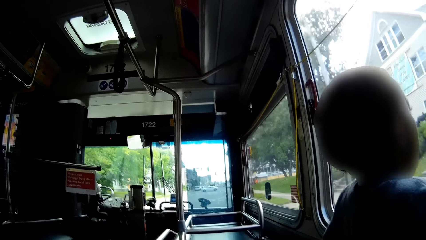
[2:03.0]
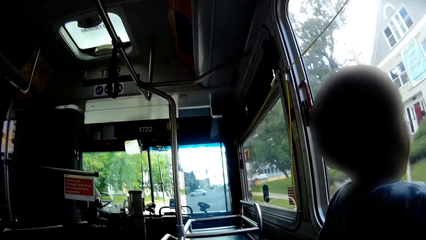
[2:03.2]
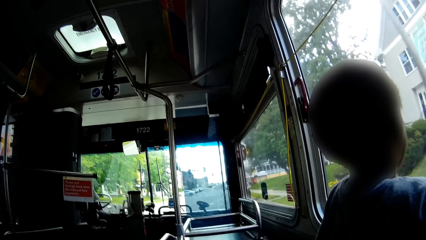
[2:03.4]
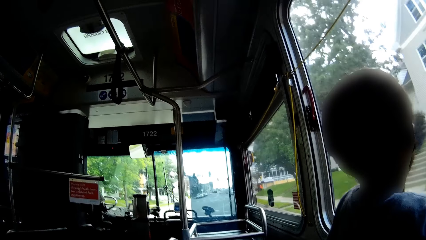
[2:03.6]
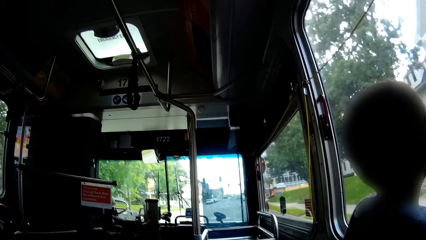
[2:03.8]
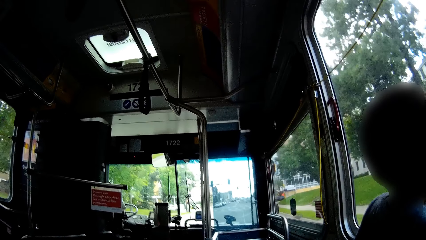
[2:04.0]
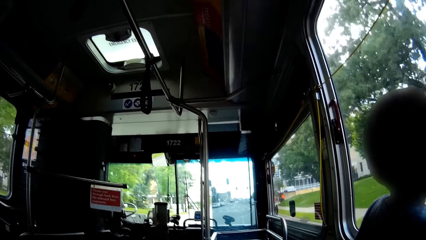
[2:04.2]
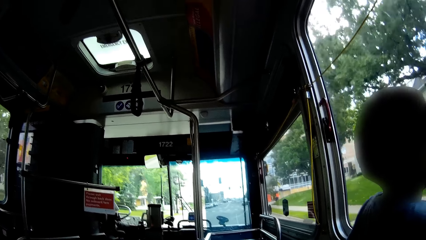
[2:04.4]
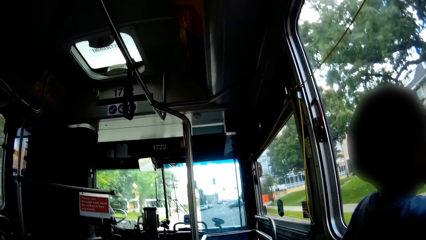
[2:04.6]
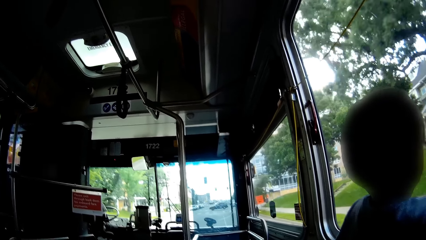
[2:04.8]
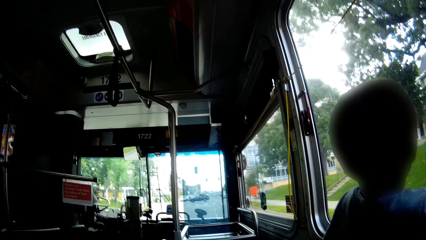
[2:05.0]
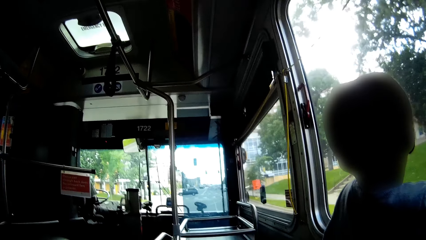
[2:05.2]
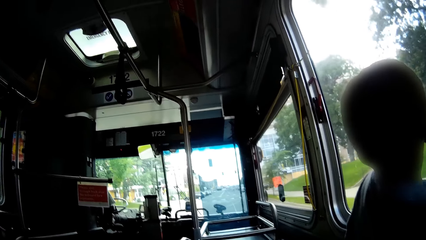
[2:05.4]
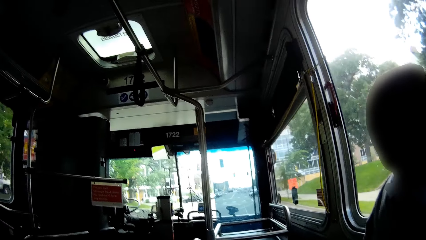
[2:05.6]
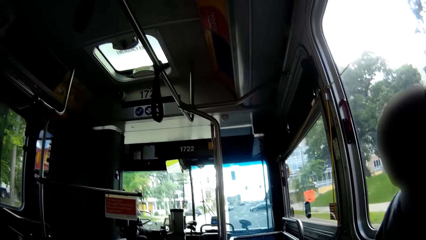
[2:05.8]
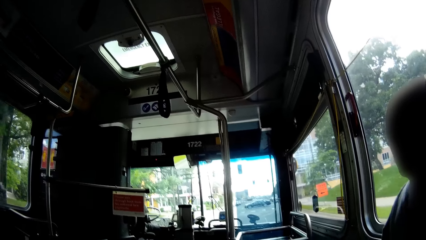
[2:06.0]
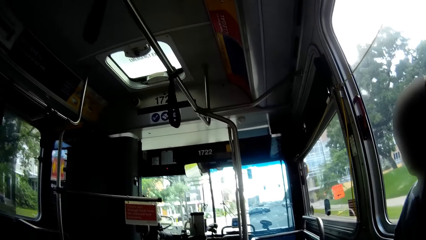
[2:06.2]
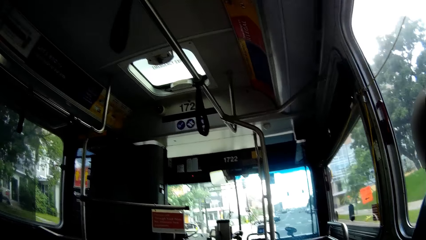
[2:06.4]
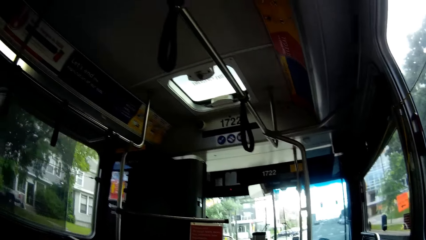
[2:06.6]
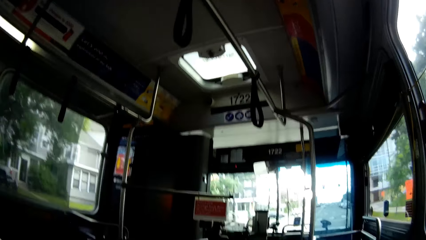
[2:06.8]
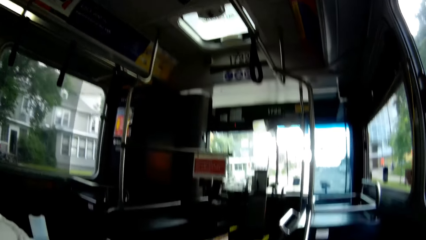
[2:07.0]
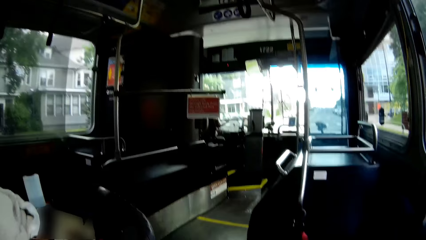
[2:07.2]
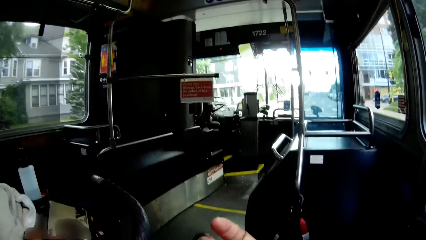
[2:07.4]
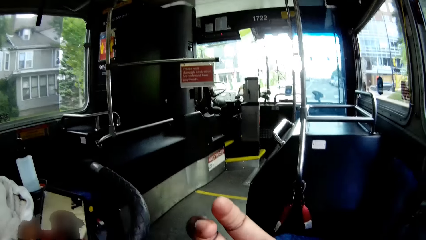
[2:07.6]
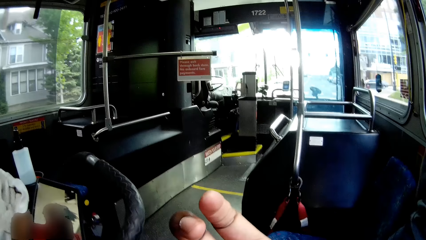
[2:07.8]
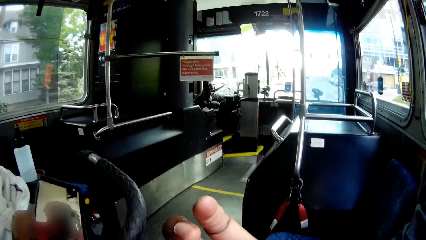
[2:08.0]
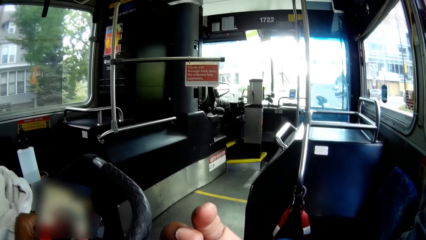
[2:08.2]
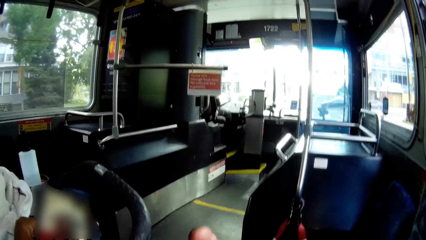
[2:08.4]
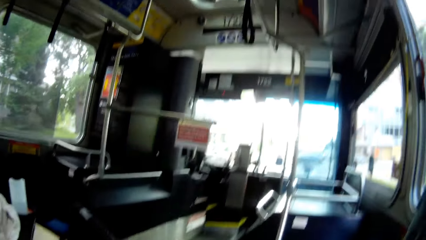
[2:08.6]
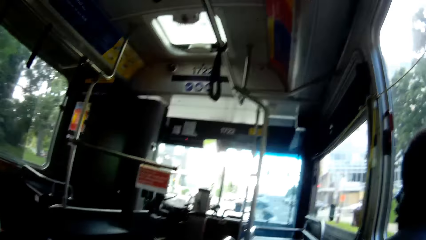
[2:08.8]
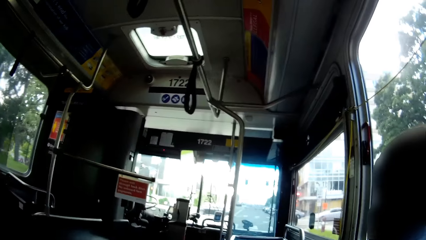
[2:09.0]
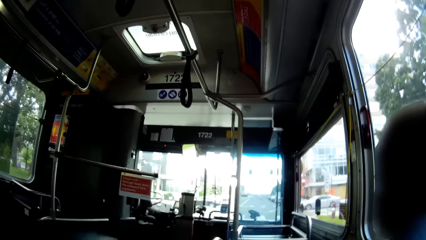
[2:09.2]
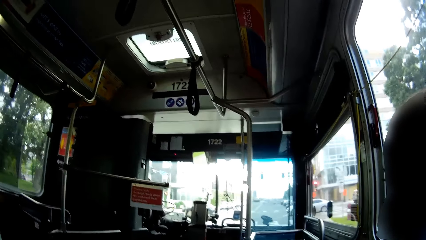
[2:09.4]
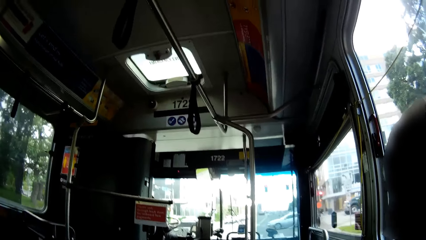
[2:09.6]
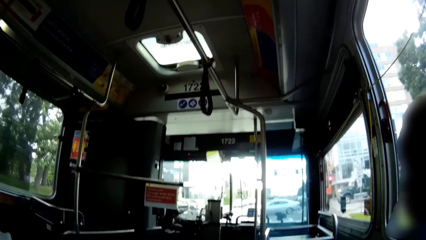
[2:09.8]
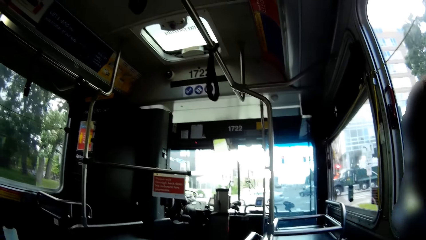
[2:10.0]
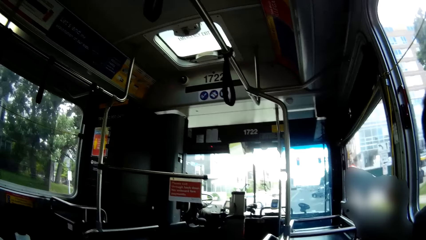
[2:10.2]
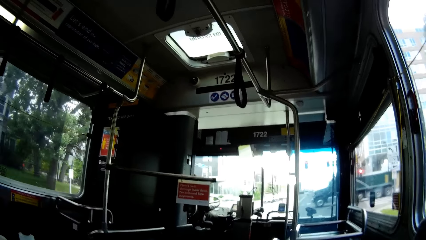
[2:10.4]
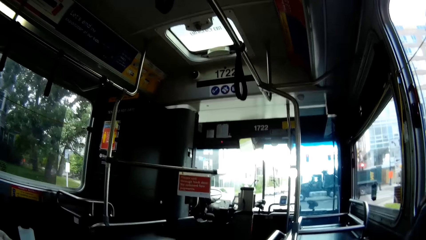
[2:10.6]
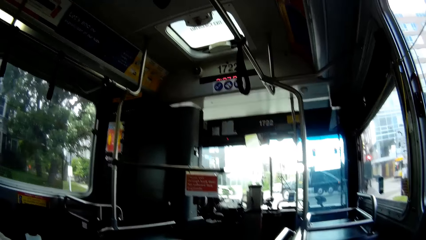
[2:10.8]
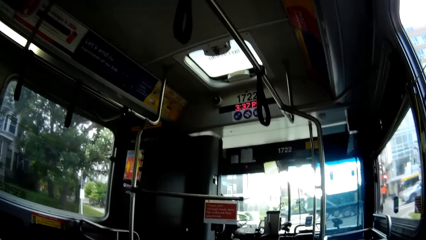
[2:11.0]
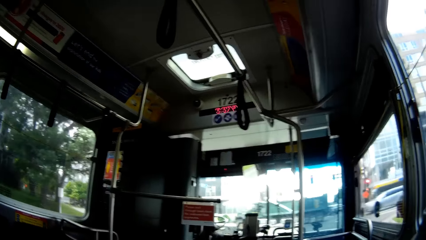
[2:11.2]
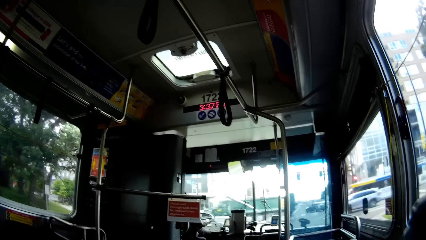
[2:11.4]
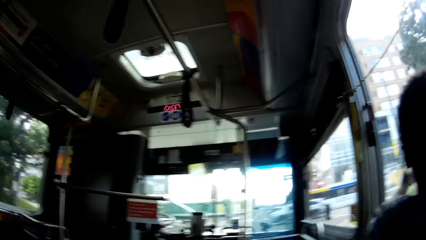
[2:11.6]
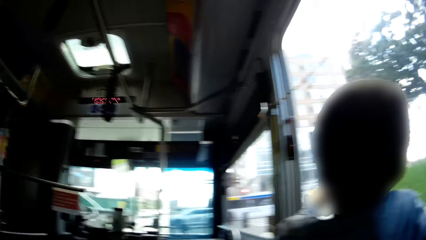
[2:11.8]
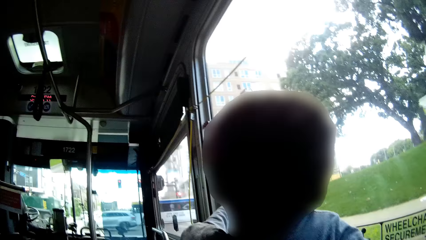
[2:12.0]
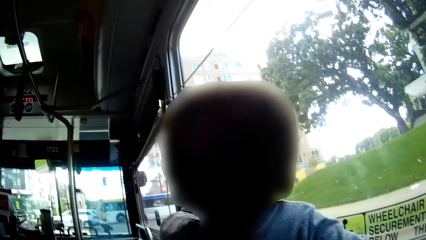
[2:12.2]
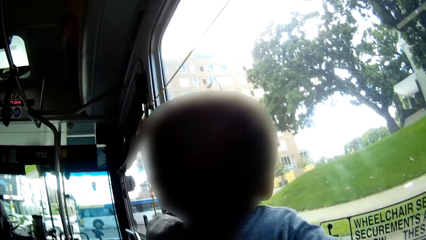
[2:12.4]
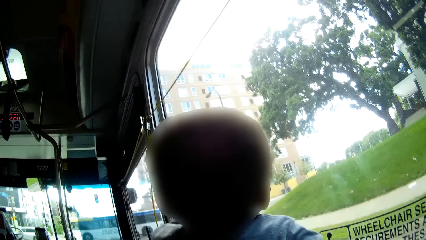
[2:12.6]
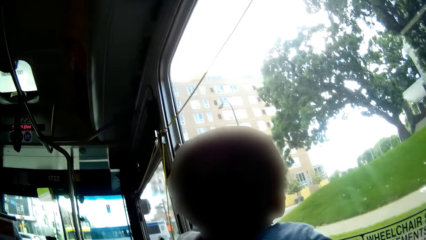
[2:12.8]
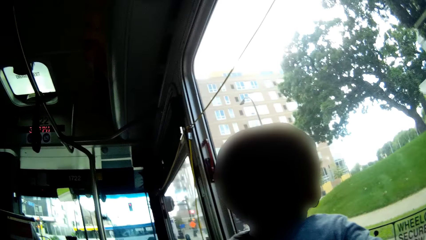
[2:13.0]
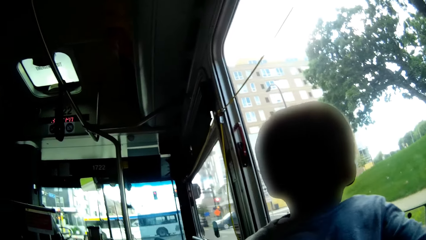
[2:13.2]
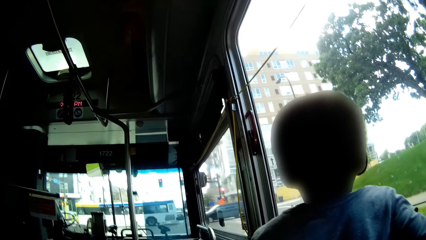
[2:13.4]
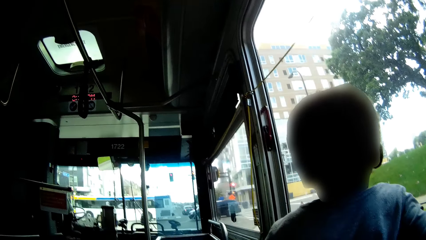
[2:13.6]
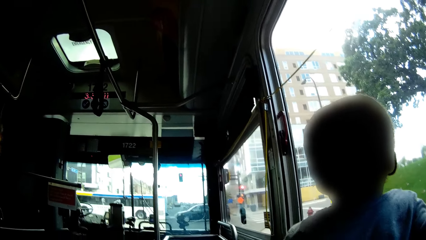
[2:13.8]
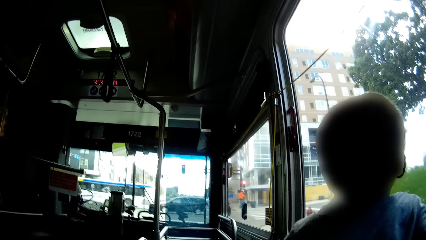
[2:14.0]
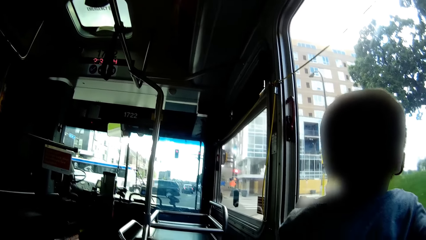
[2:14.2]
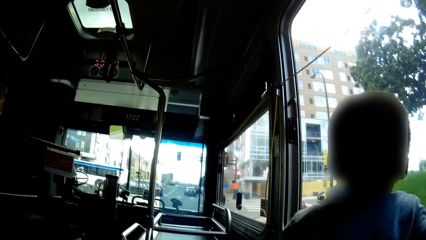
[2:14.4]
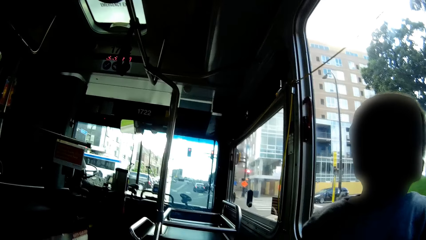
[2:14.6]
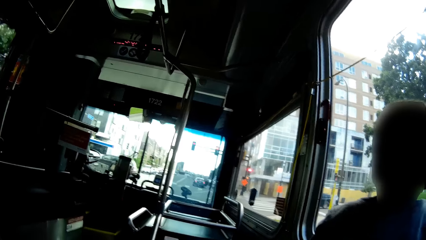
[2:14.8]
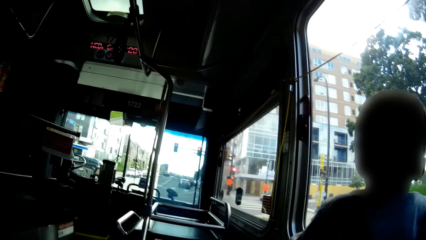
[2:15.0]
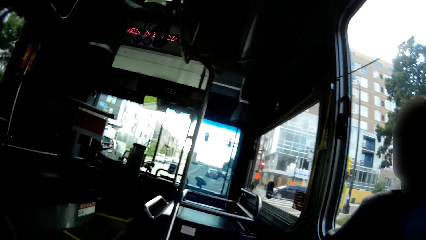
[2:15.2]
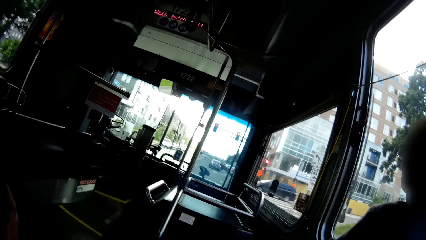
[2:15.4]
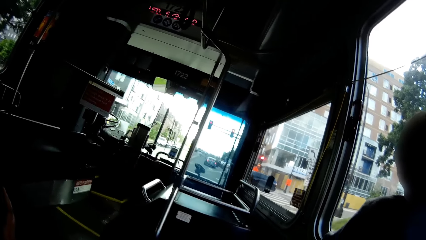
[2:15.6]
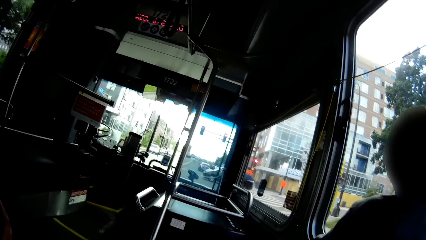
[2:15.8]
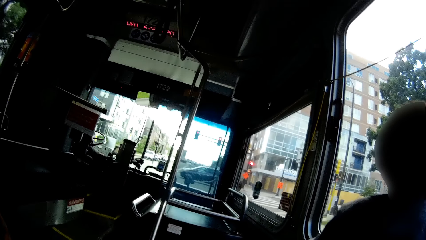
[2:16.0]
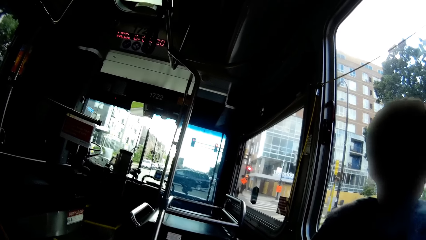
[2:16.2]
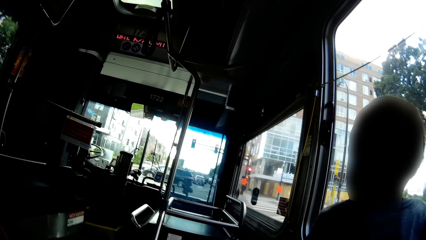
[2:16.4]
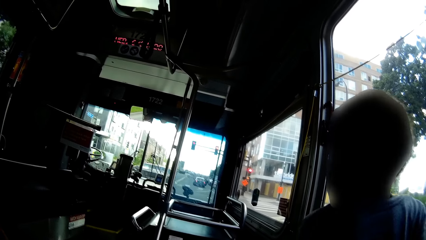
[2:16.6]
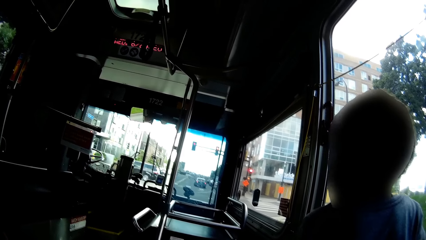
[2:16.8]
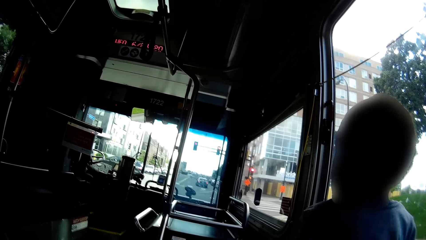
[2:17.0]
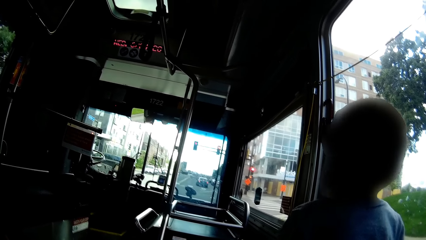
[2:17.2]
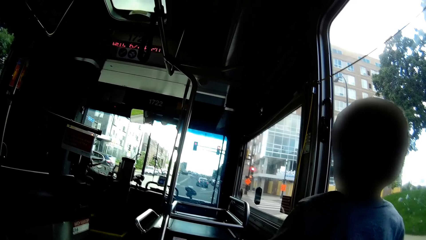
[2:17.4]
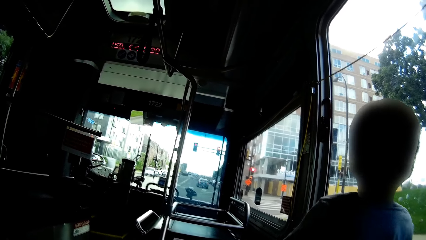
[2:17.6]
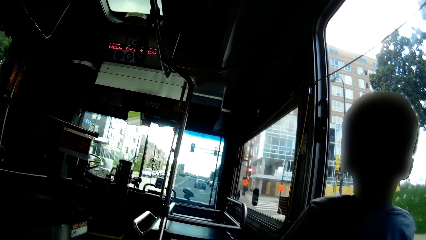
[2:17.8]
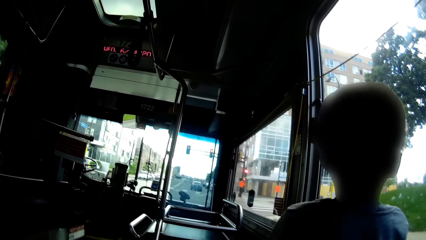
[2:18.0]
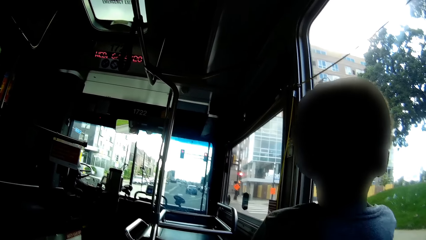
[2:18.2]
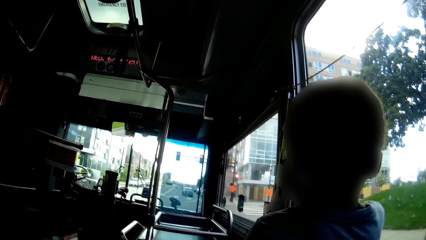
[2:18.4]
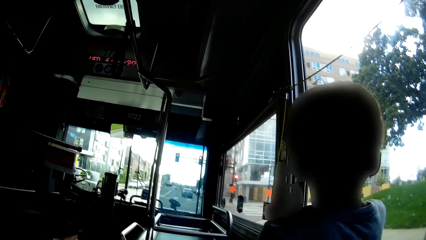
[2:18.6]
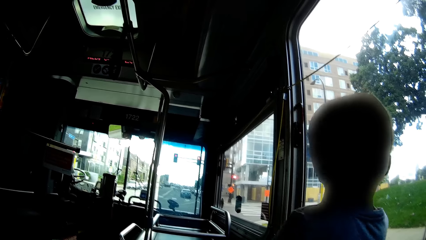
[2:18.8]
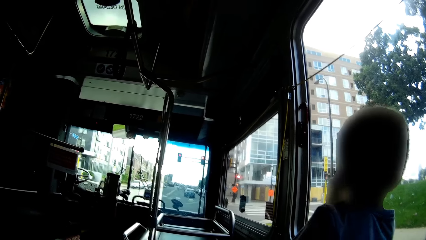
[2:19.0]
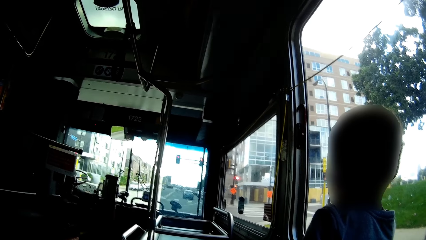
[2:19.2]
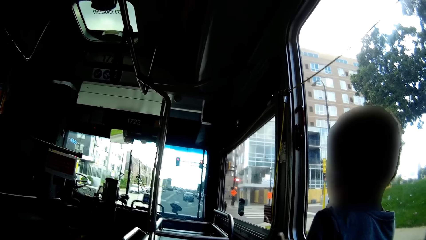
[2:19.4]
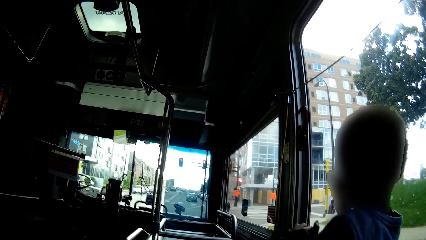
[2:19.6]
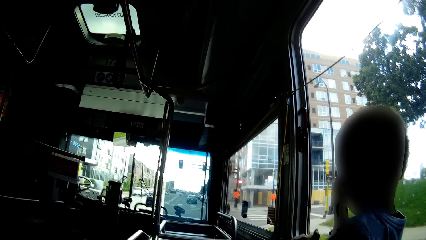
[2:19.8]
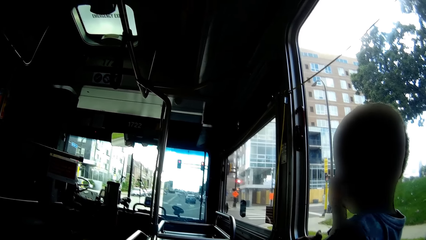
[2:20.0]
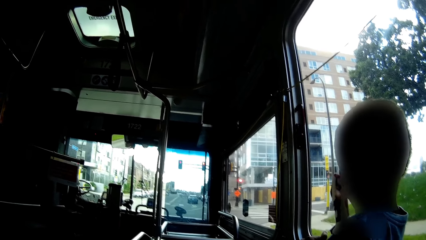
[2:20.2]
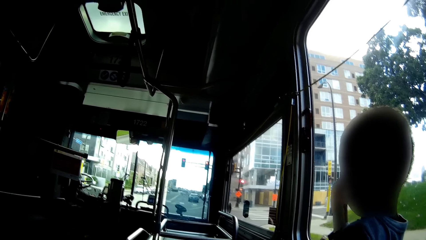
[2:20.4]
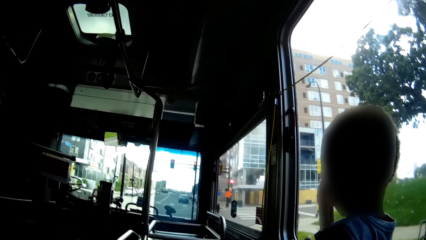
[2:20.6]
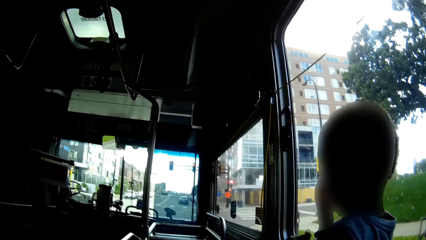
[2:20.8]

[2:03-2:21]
The camera wearer talks. She holds the phone with her left hand. The boy cleans his nose with his right hand.
